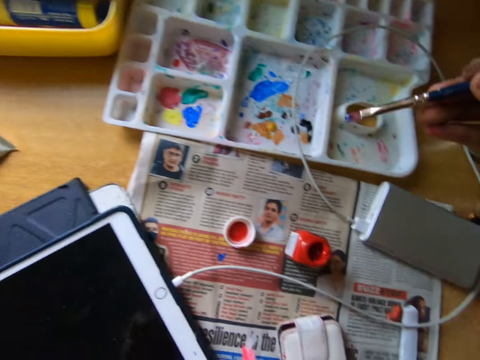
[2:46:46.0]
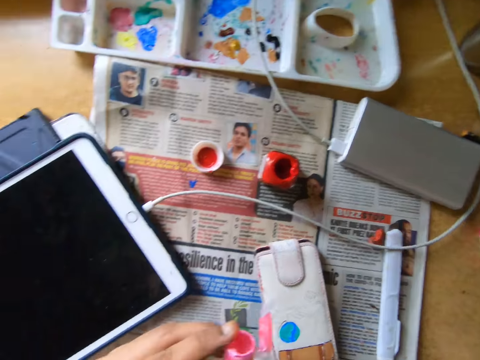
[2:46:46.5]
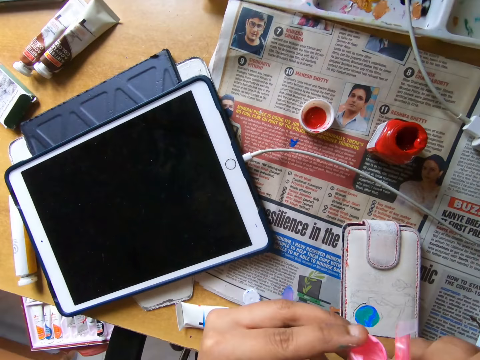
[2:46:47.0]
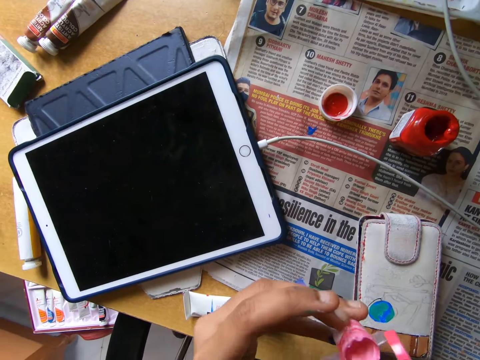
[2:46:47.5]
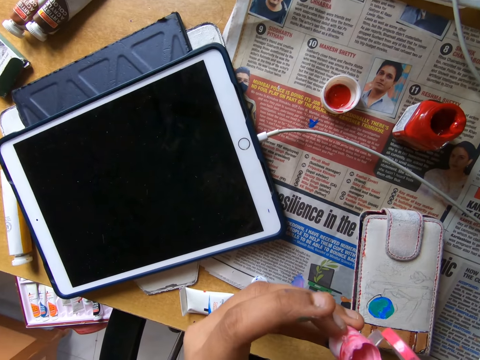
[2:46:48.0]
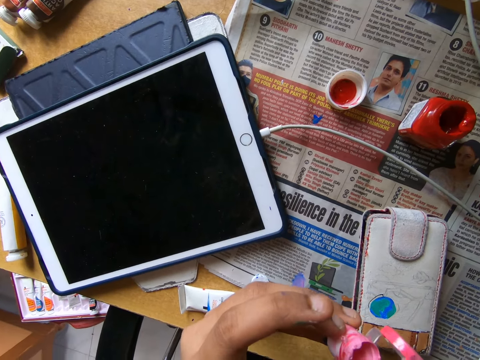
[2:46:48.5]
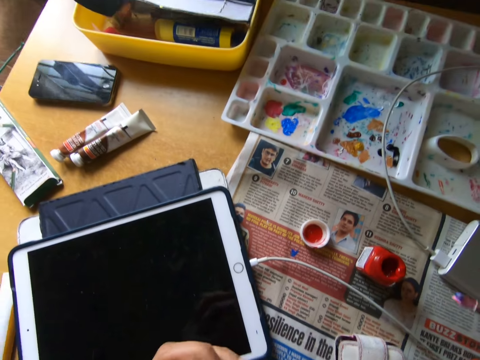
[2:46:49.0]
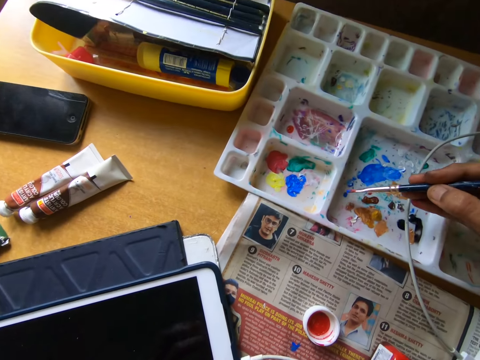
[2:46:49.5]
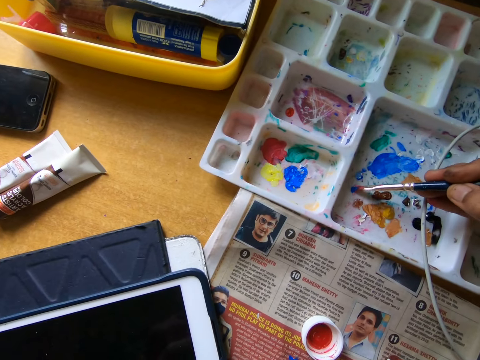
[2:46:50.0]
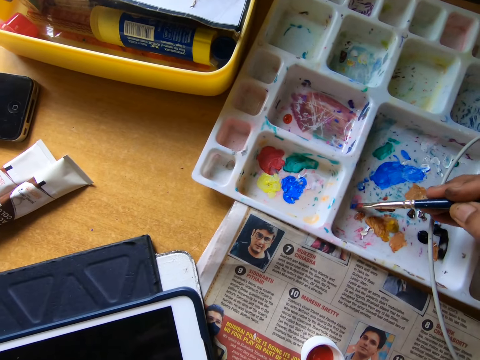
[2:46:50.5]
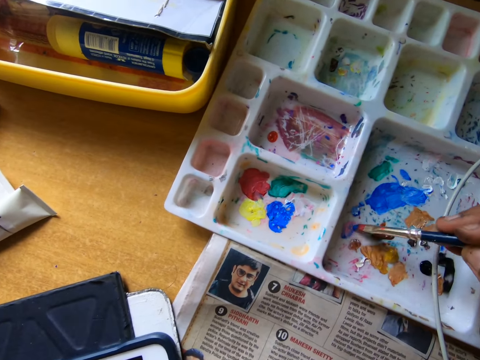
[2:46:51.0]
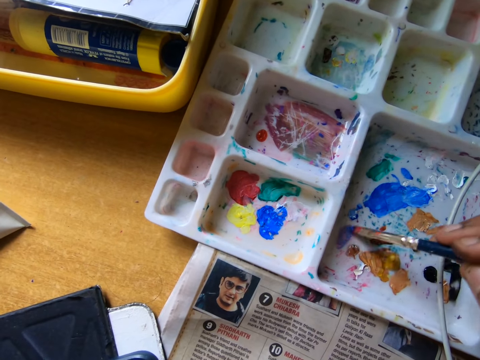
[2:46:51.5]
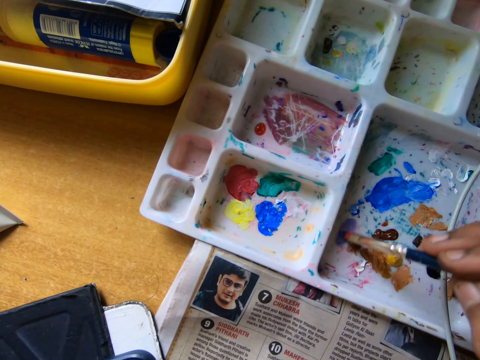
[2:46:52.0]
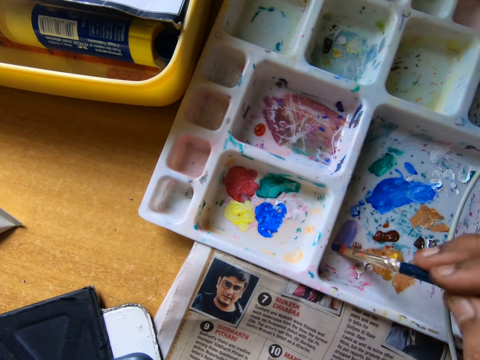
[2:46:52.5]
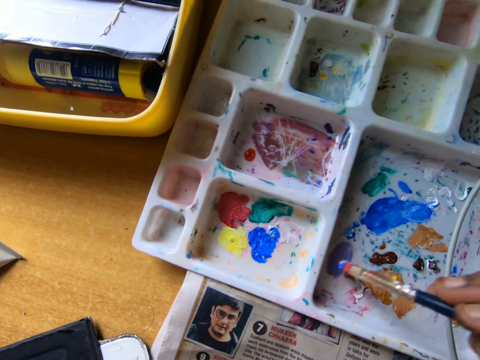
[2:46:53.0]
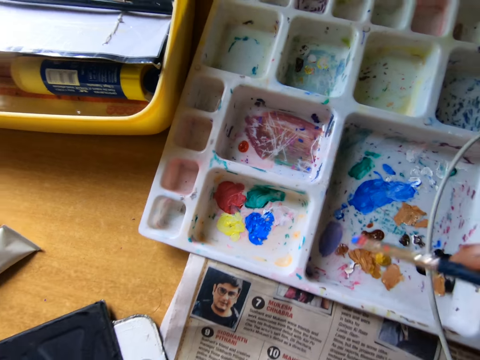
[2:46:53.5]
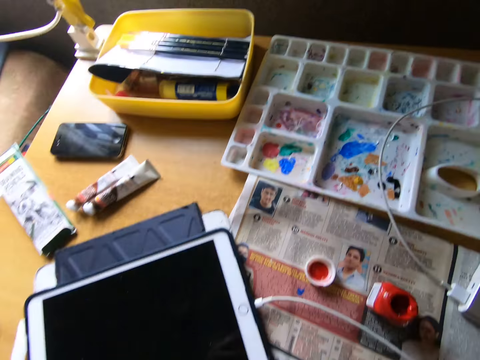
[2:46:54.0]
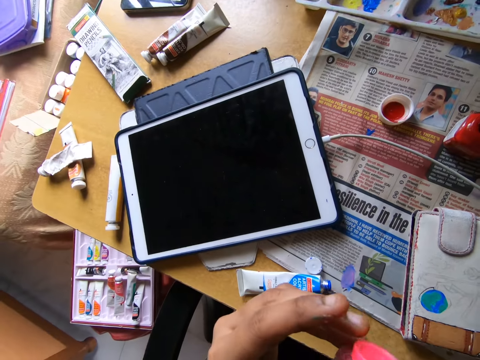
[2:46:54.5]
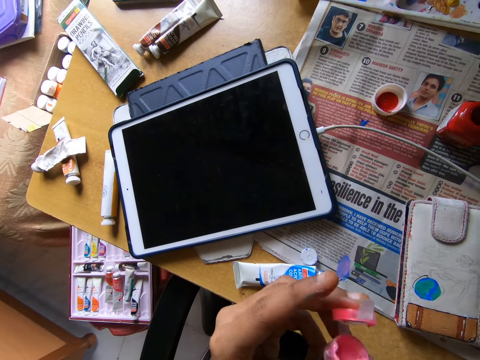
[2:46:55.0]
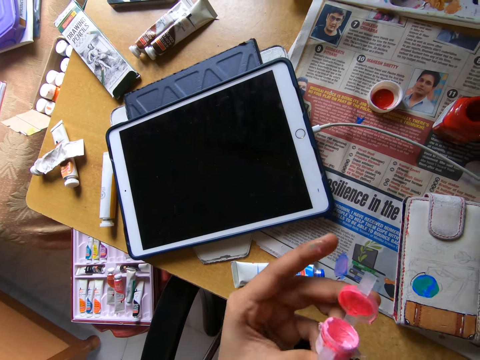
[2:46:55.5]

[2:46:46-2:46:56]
The camera wearer puts paint in the paint palette with the paintbrush in his right hand. He looks around a room. He scoops paint from a paint bottle with a paint brush. He smears paint on the paint palette. He mixes the paint in the paint palette with the paintbrush in his right hand. He looks around the room. He scoops paint from the paint bottle with the paint brush.

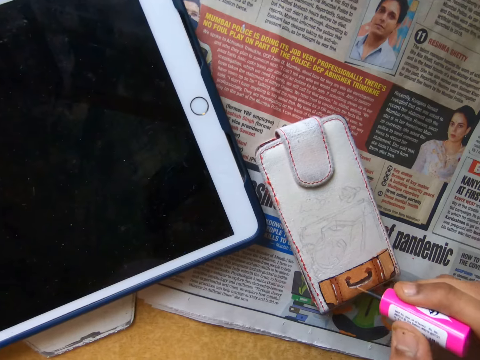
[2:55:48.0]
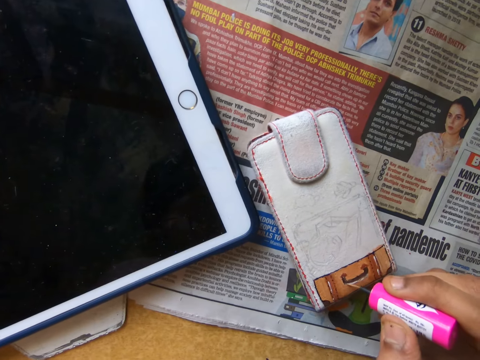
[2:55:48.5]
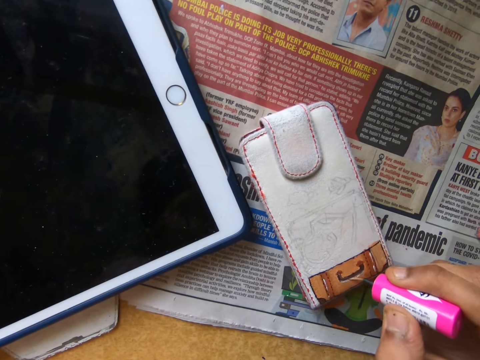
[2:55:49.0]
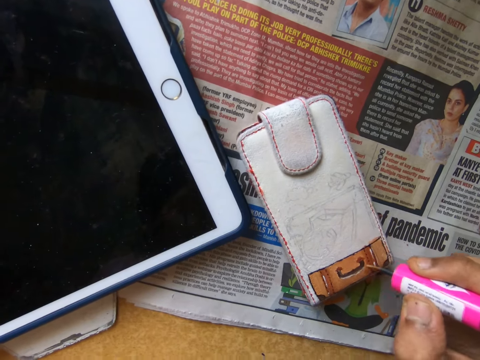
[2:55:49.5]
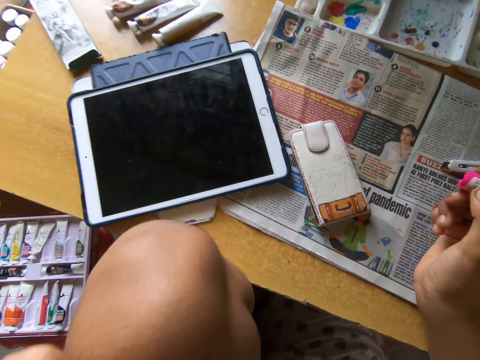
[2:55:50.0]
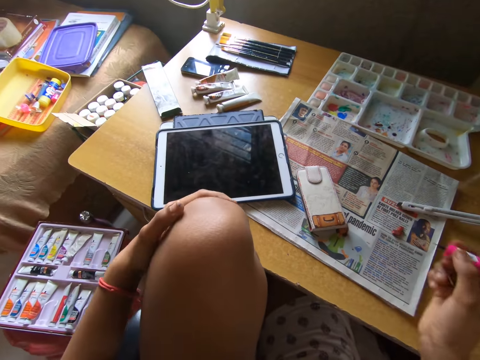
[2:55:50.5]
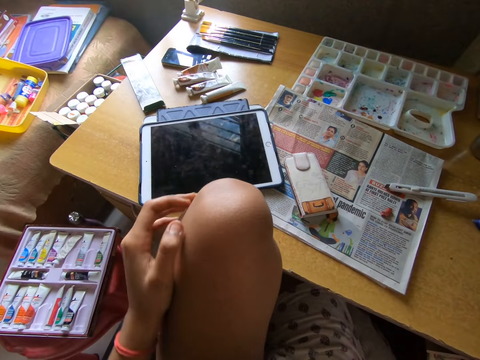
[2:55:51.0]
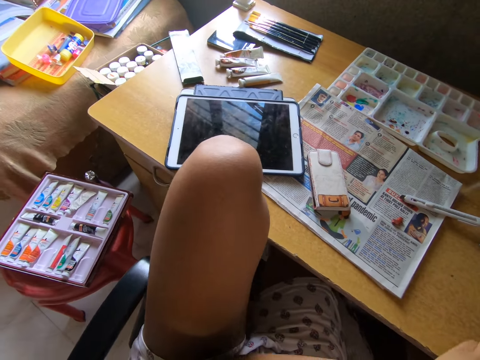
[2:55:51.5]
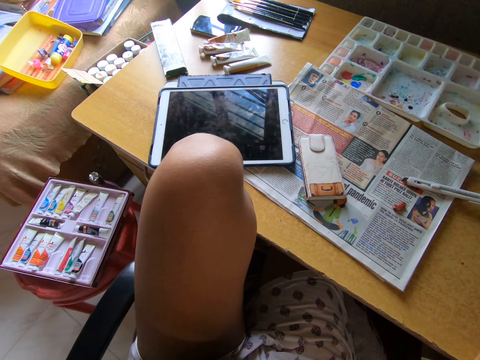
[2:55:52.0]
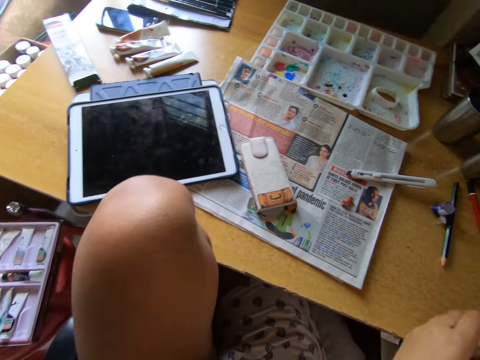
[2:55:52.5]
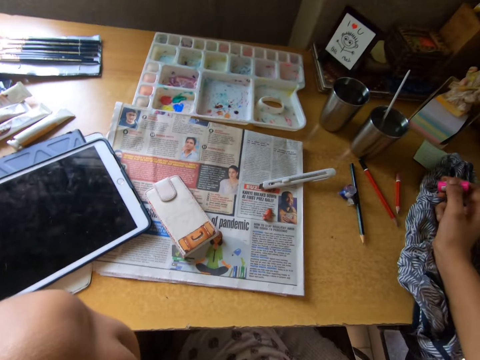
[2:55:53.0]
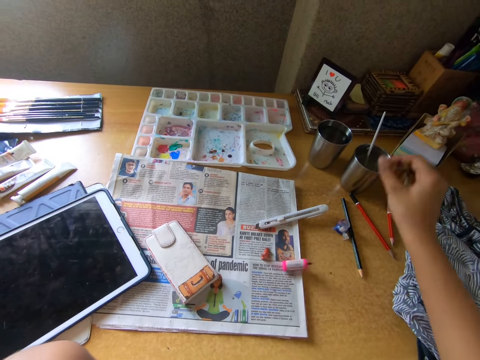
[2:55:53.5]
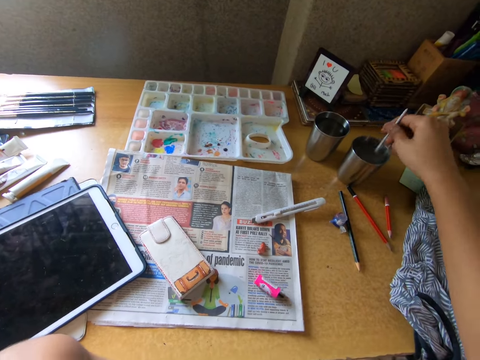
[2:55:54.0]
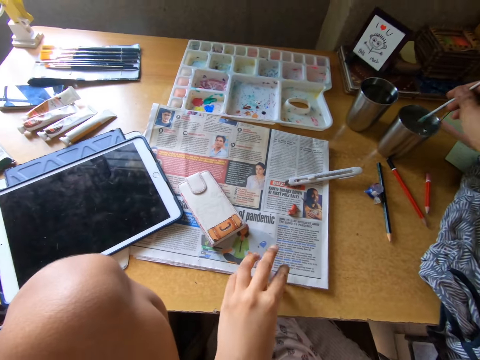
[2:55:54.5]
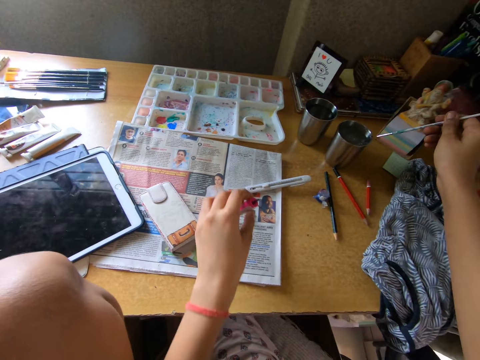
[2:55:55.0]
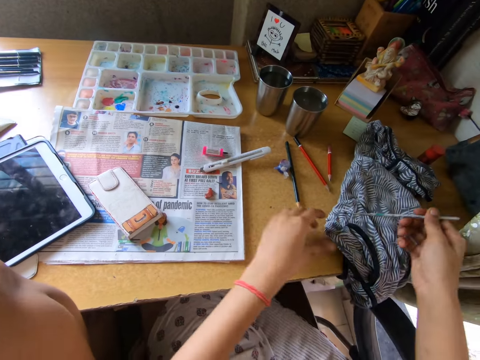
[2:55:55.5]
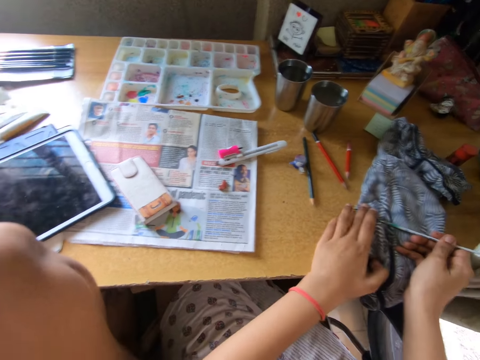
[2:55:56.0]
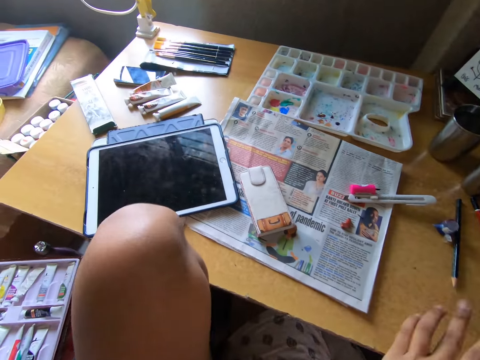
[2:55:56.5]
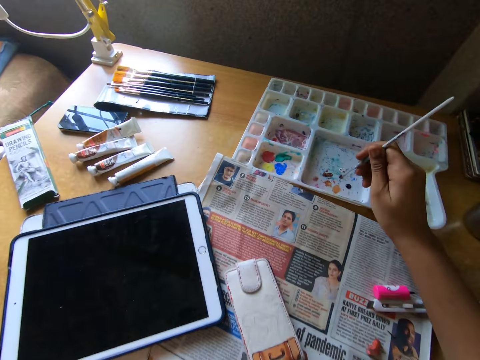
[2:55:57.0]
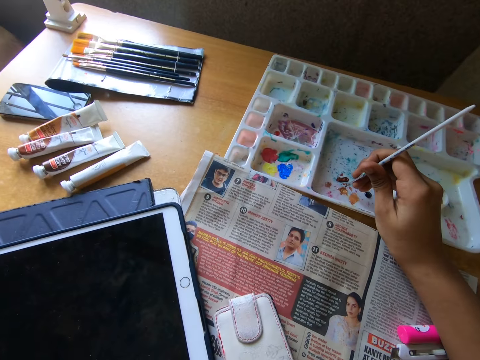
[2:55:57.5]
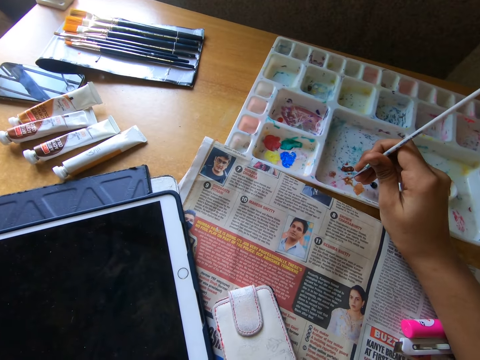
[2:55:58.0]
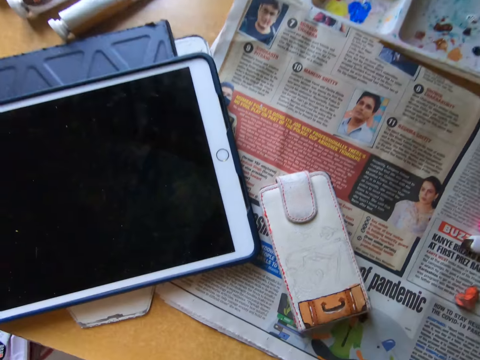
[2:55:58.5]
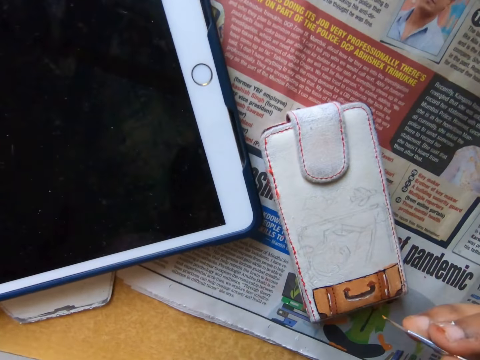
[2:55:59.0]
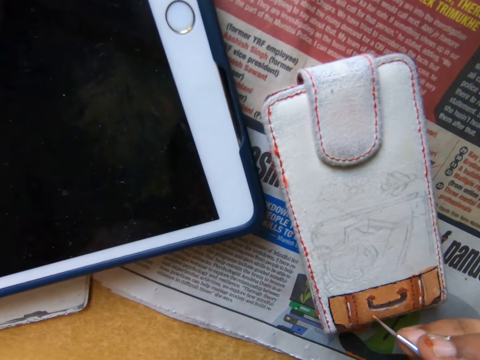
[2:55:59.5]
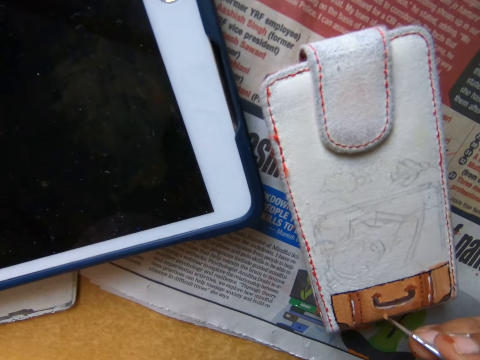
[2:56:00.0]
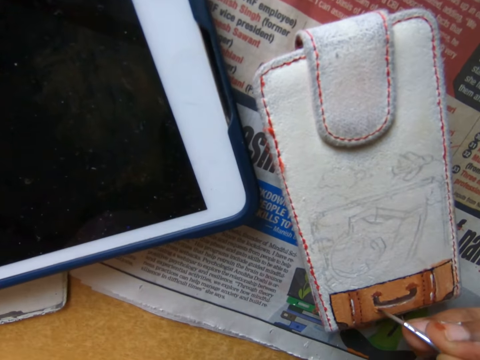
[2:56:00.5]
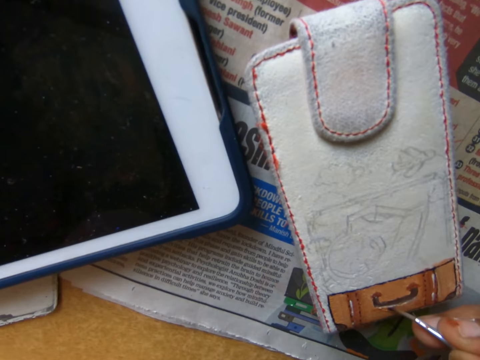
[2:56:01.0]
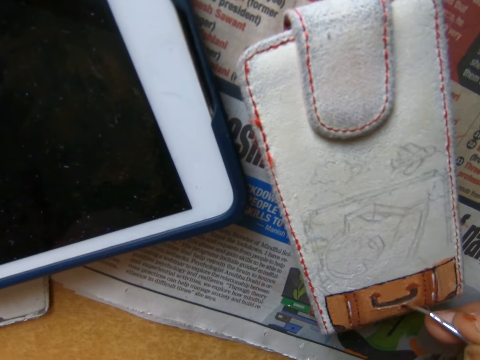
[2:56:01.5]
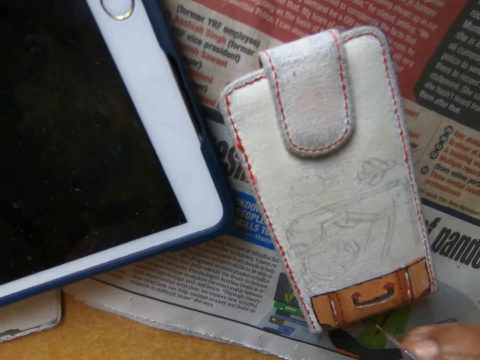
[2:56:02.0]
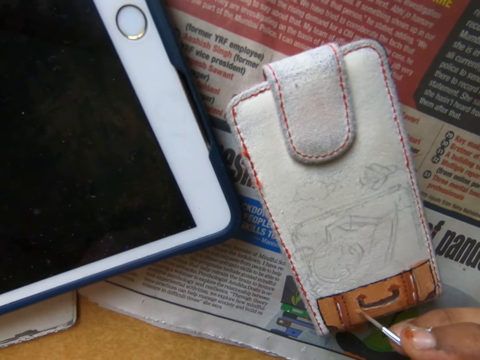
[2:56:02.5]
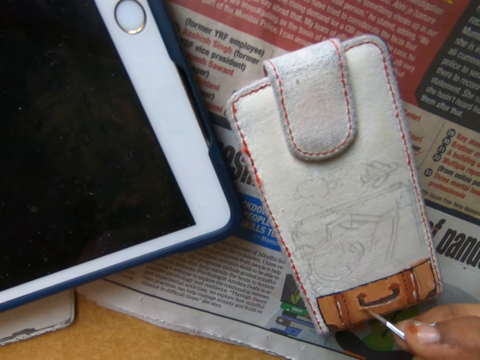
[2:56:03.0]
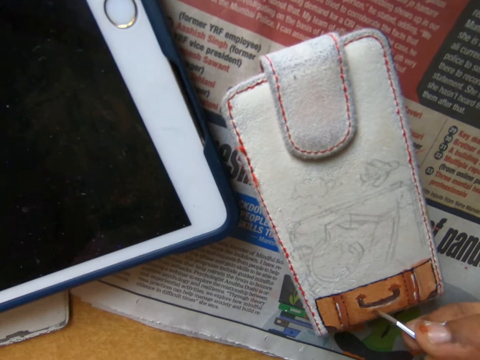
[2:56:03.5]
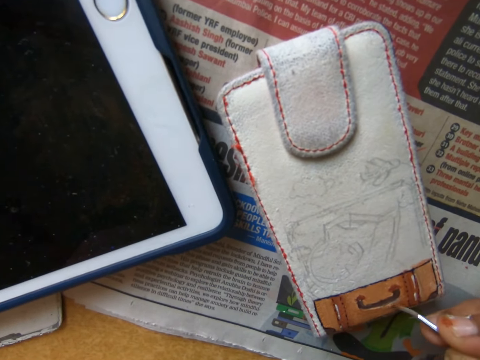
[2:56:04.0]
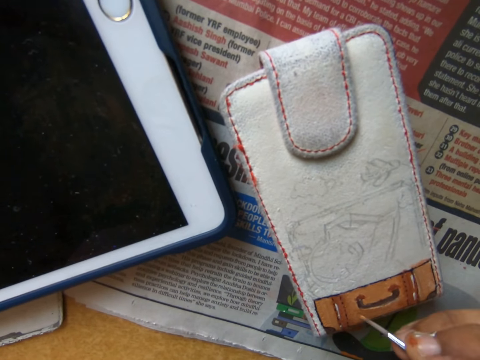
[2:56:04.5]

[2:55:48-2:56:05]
The camera wearer paints the case. They look around. They move the cloth. They put down the cloth. They drop the brush on the table. They hold the paintbrush. They spin the paintbrush. They pick up the paintbrush. They clean the paintbrush. They drop the brush. They wipe the paintbrush with the cloth. They coat the paintbrush with paint. They paint the case.
